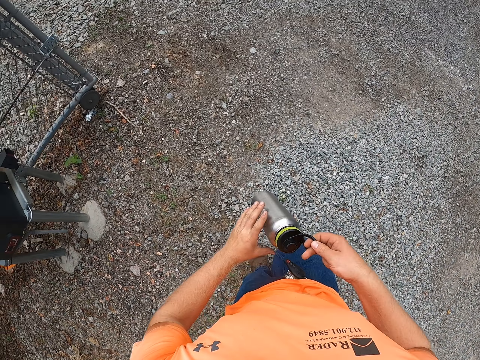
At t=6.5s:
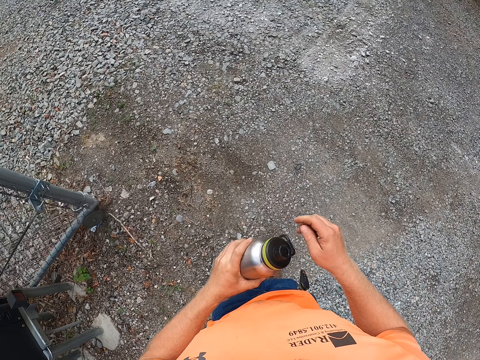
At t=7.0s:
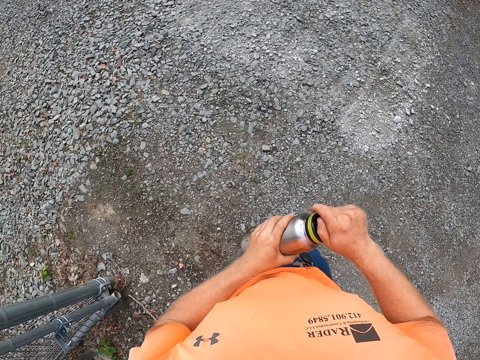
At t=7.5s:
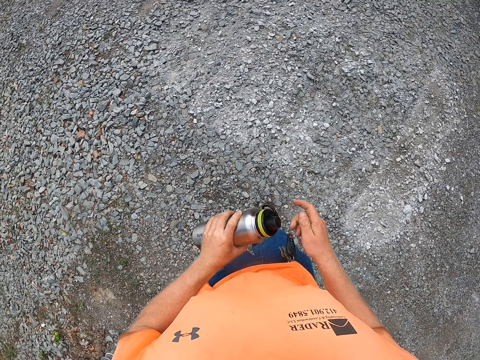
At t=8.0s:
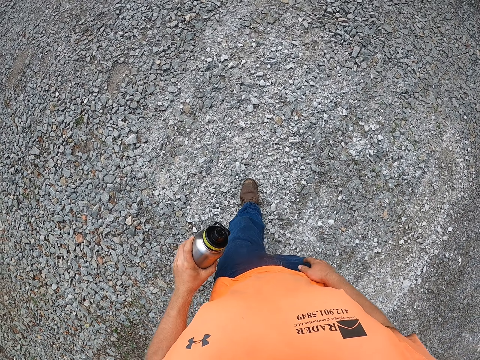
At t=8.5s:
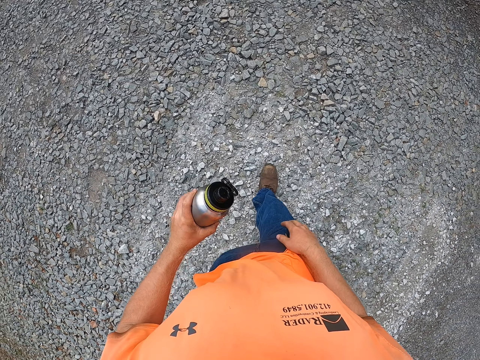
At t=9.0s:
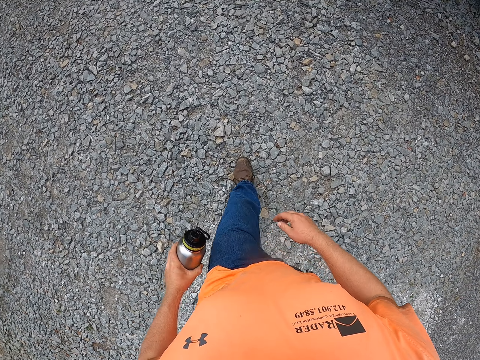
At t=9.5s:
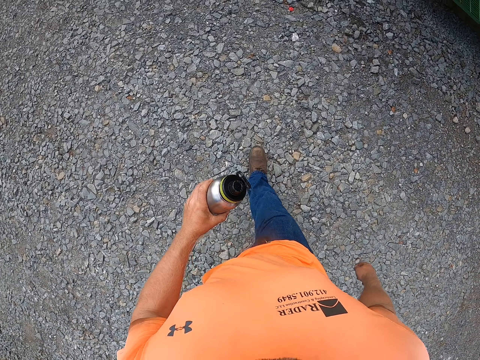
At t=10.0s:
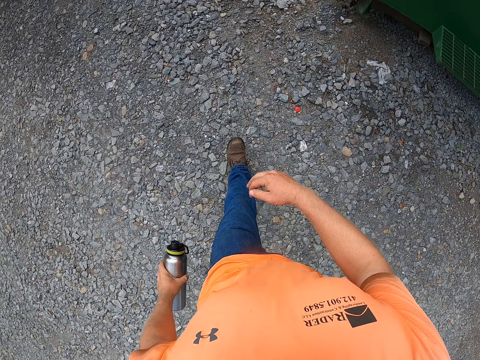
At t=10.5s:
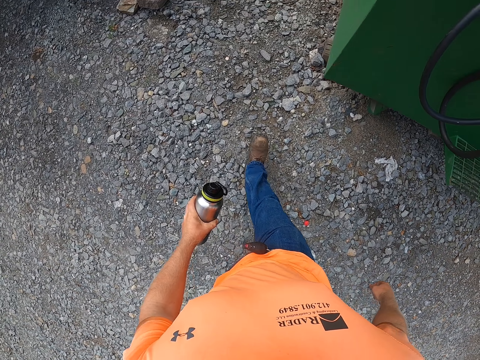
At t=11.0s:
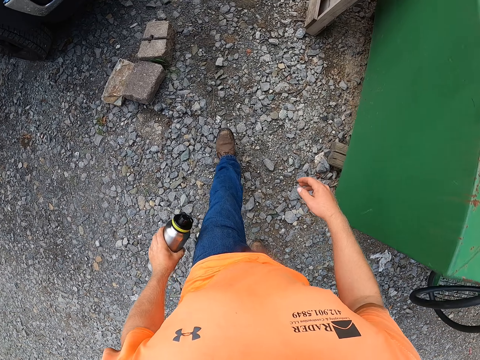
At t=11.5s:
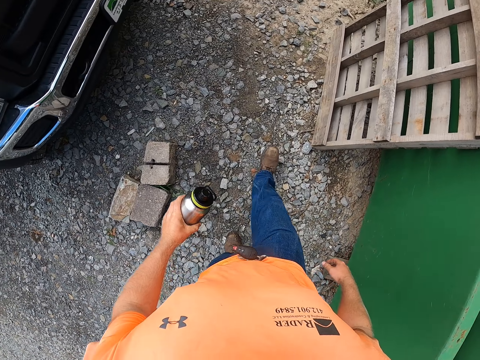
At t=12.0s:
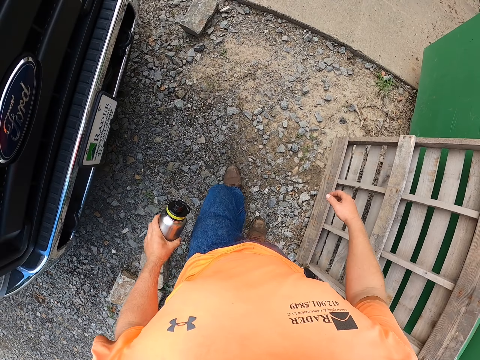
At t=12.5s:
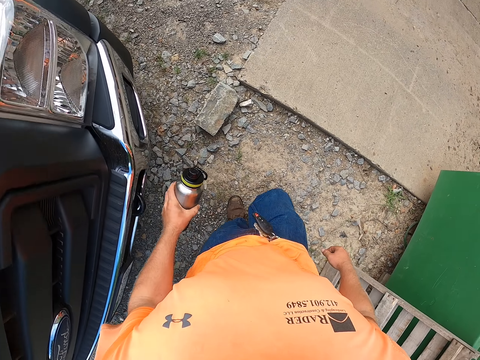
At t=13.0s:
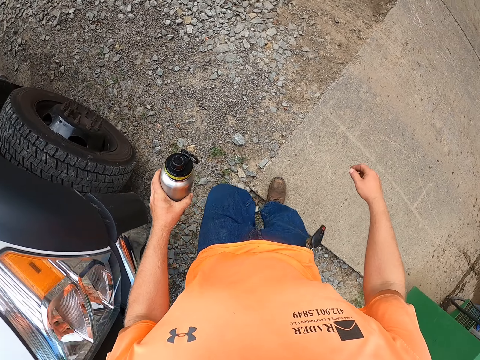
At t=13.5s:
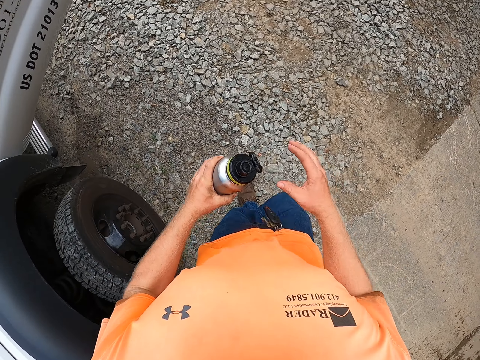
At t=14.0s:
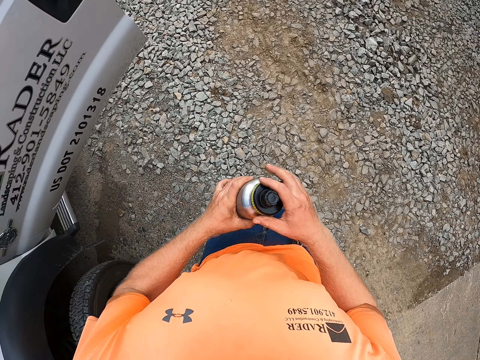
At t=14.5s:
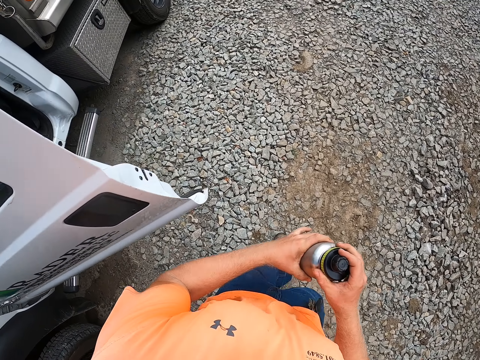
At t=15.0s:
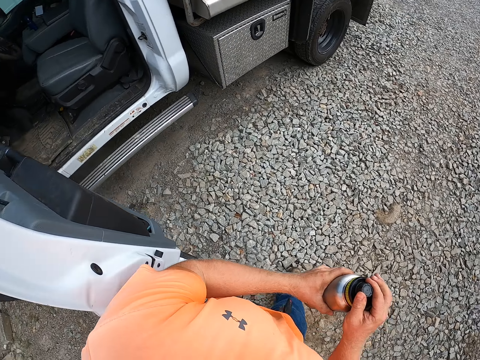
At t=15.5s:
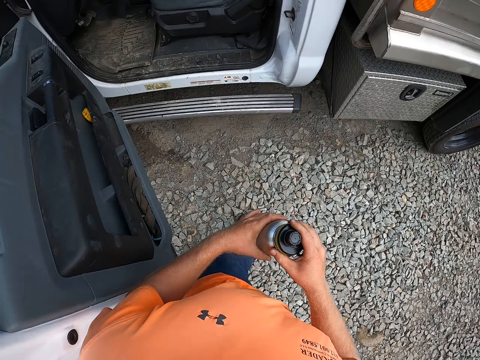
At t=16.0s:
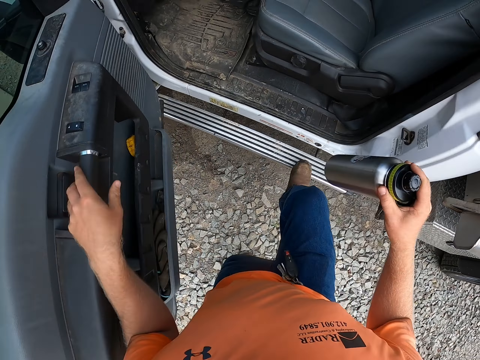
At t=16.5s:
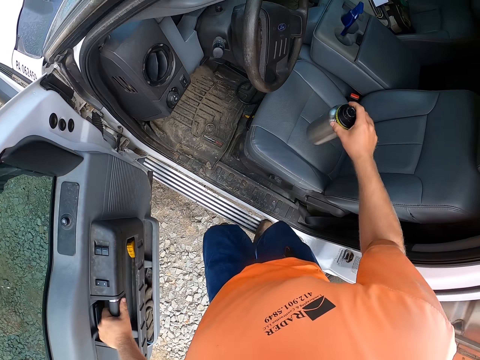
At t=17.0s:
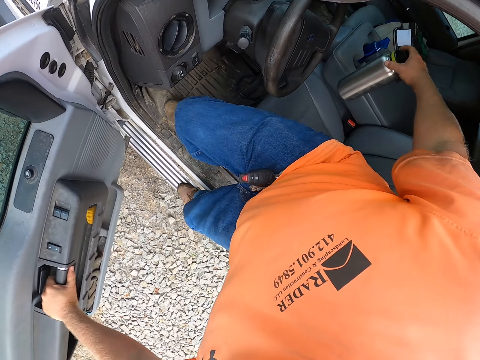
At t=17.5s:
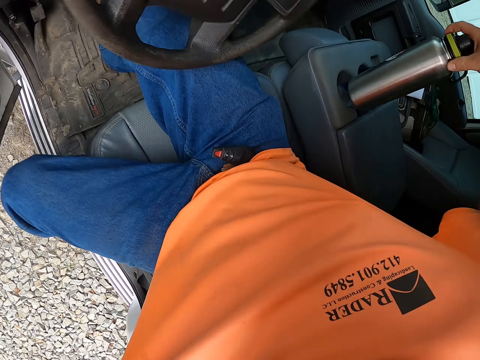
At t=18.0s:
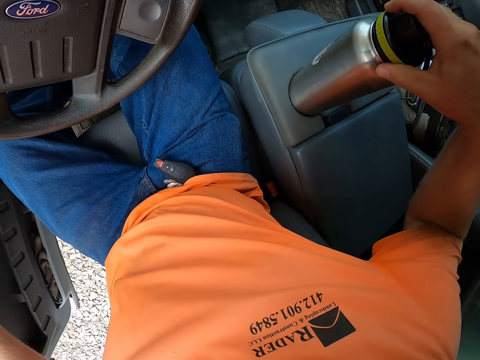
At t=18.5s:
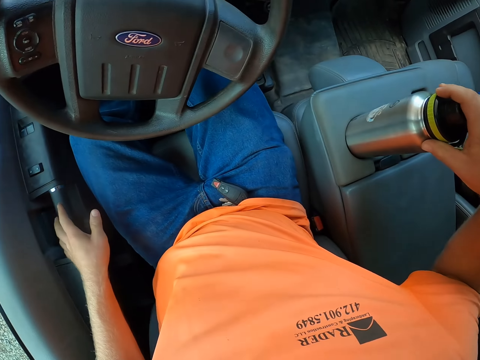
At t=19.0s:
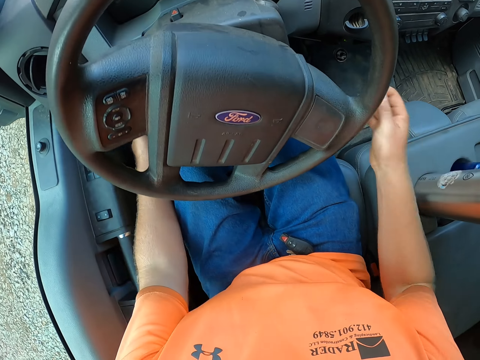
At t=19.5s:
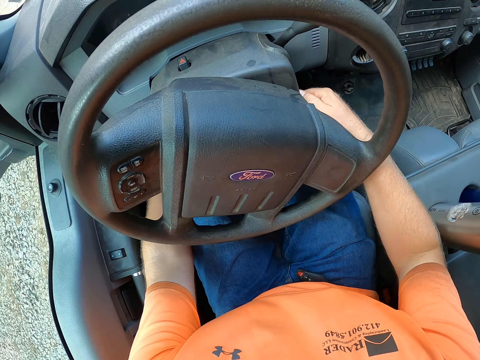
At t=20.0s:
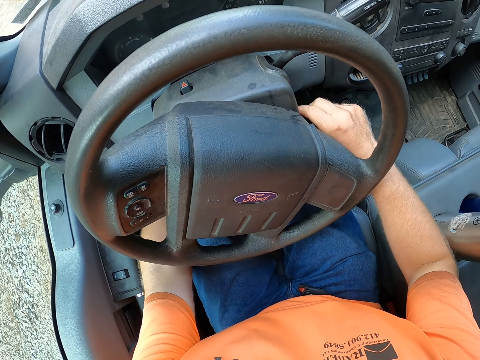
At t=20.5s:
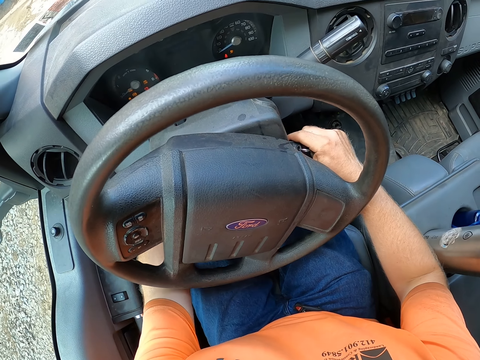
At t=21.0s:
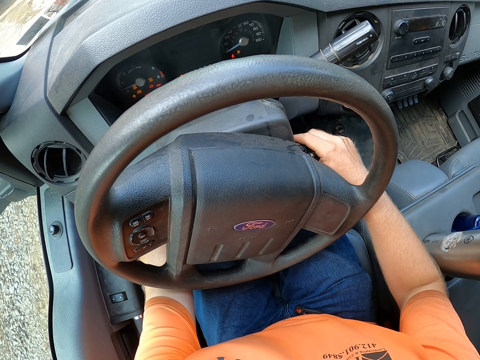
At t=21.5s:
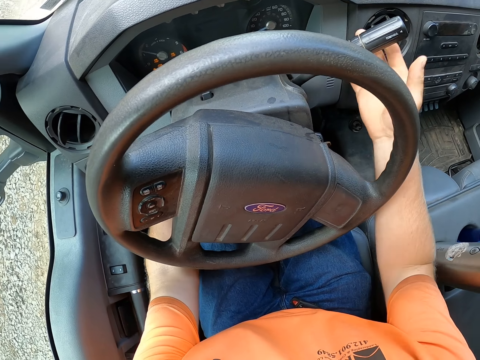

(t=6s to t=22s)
The camera wearer passes the water flask to his left hand. He walks outside, locks the lid of the water flask with his right hand. He enters the driver seat of the truck. He opens the car door, sits on the car seat. He places the water flask inside the drink holder of the truck. He closes the driver seat door with his right hand. He turns on the truck with his hands.

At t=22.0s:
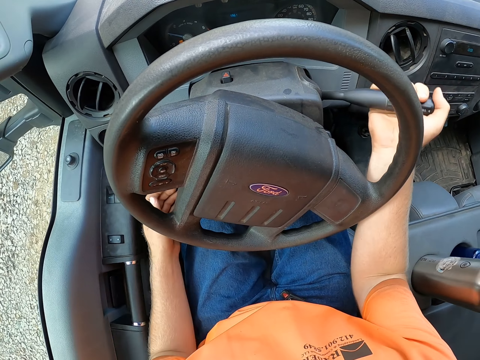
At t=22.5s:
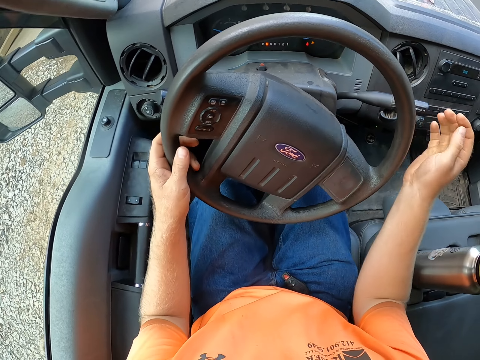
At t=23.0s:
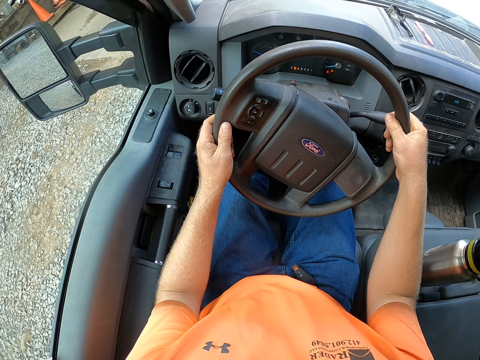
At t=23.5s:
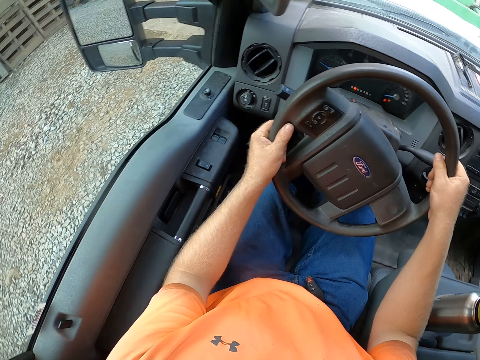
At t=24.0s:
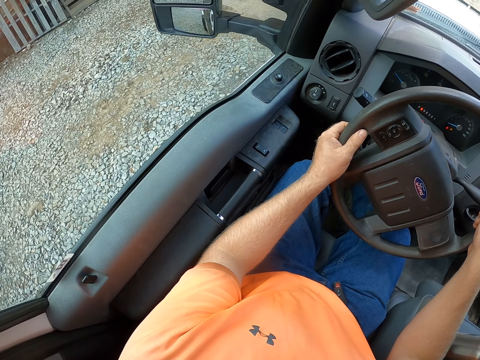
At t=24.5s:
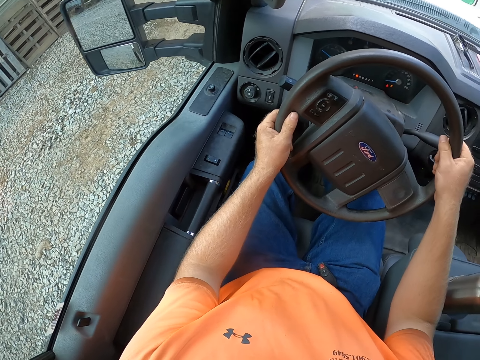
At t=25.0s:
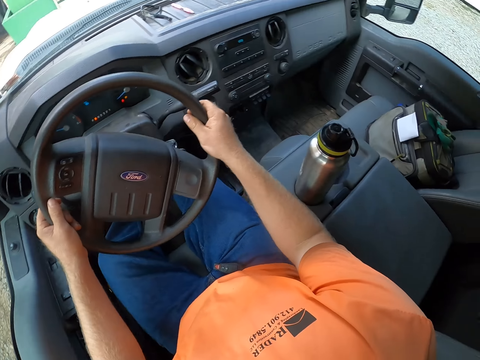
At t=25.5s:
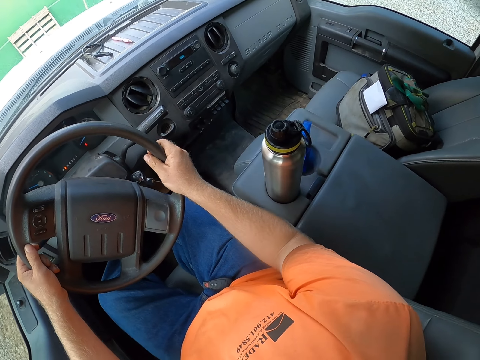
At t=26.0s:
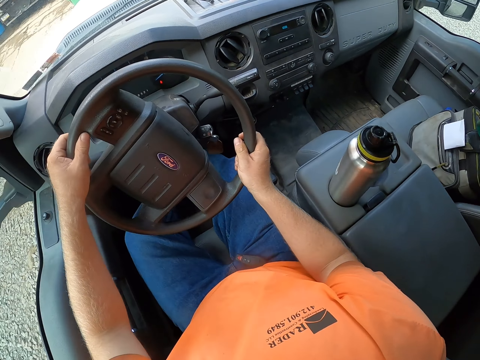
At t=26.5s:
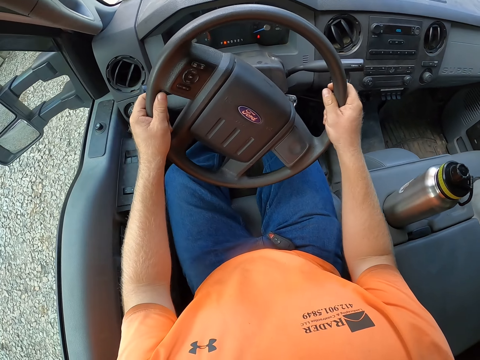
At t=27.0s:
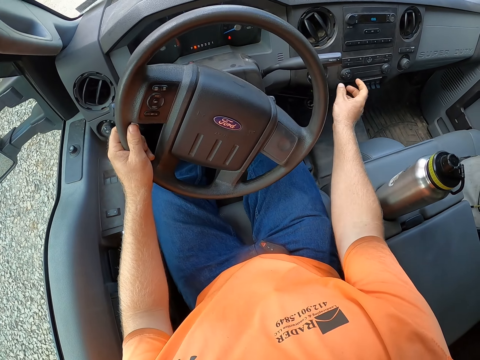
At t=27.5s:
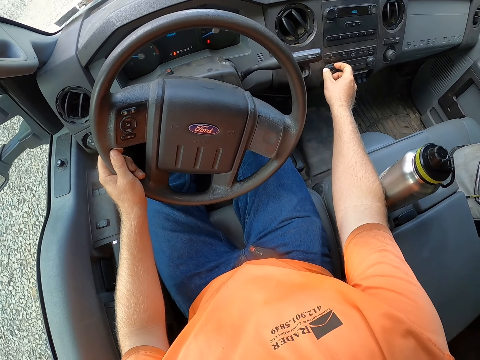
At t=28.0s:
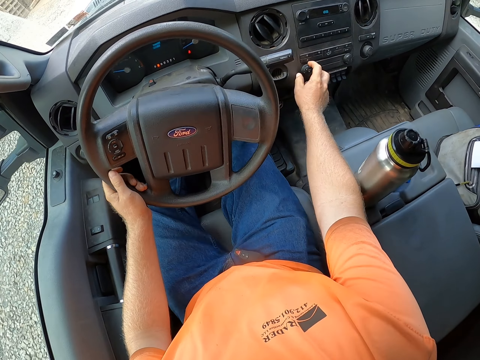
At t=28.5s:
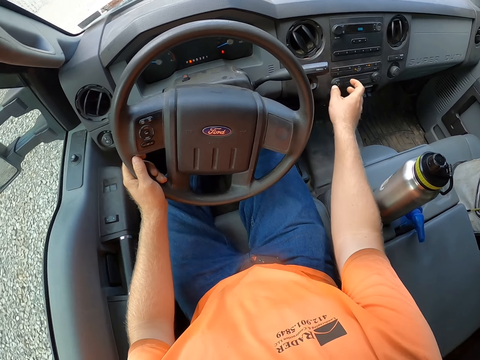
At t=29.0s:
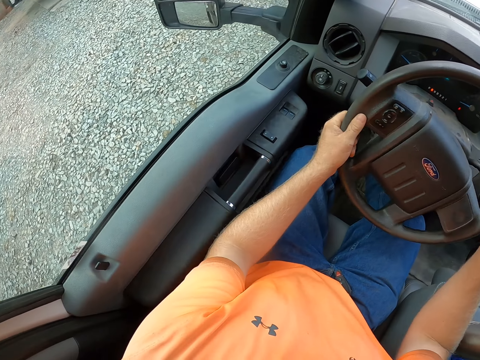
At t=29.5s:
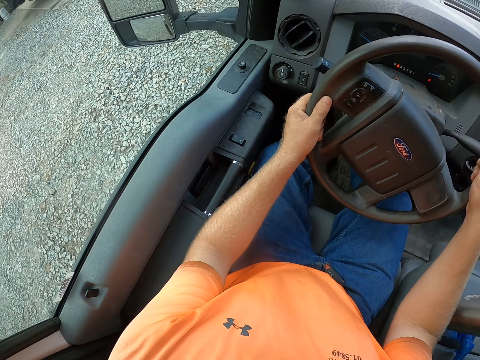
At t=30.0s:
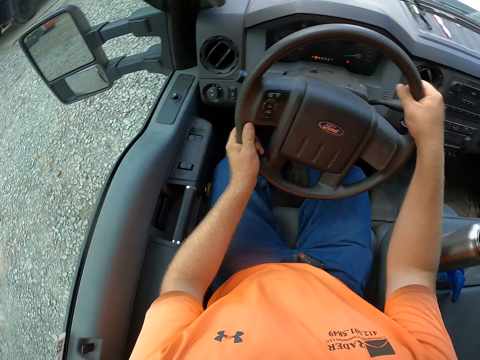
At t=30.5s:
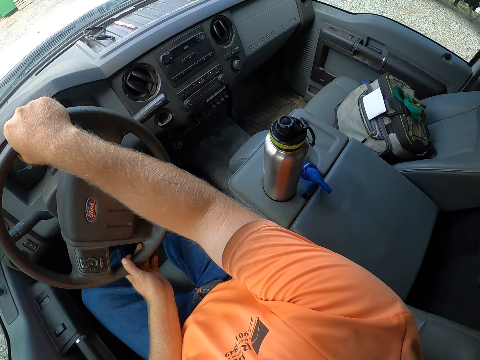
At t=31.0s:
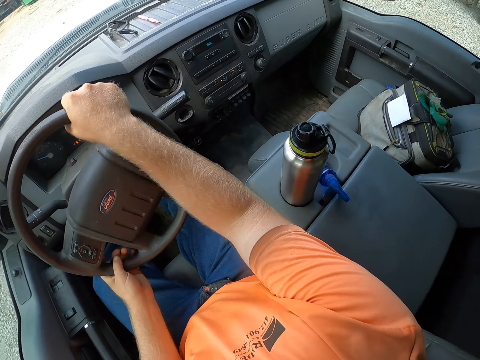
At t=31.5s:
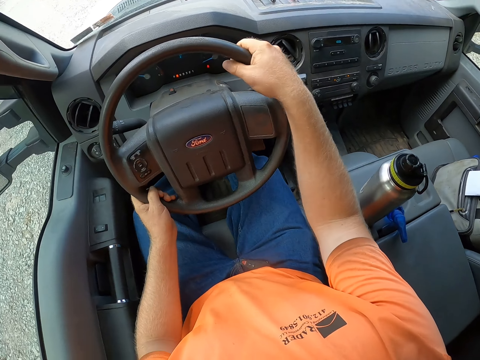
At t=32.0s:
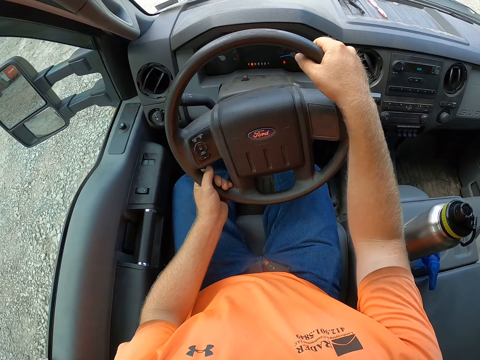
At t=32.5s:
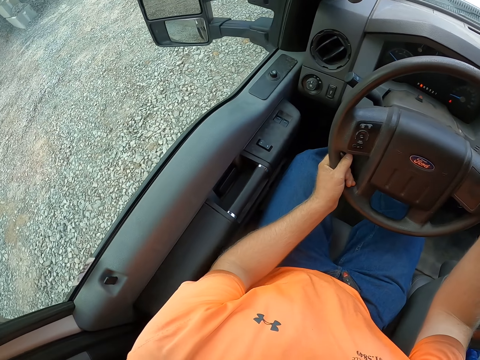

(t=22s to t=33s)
The camera wearer pulls the gear stick of the truck with his right hand. He holds the steering wheel of the truck with his hands. He drives the truck with his hands. He turns the radio knob of the truck with his right hand.
